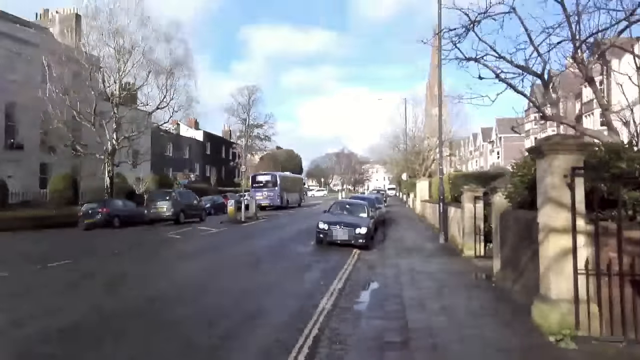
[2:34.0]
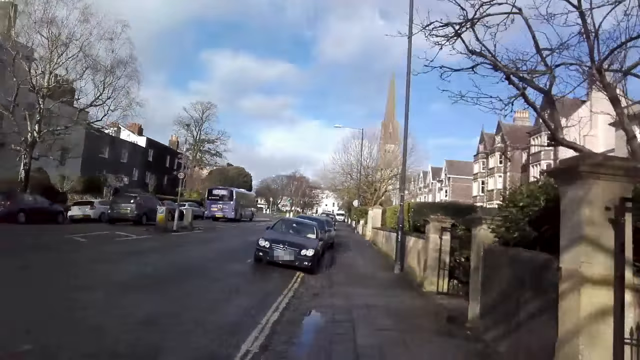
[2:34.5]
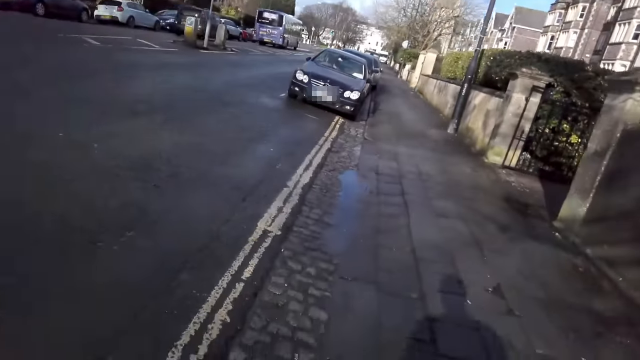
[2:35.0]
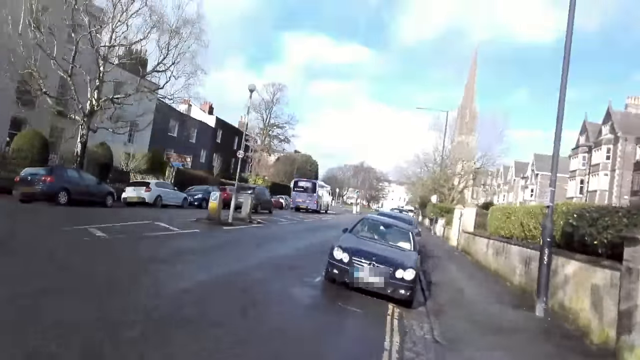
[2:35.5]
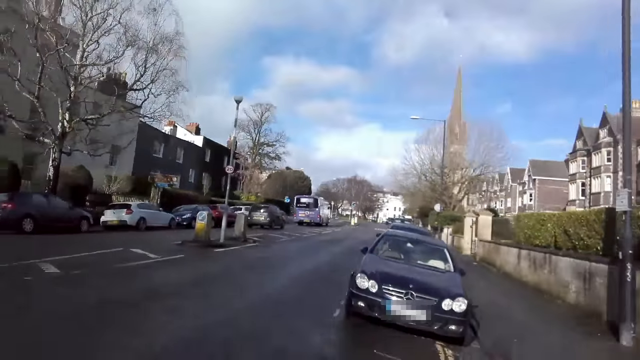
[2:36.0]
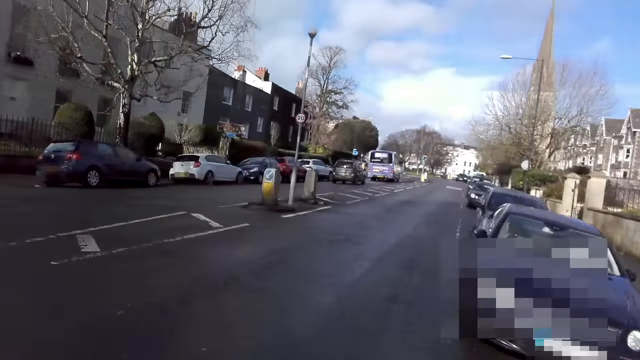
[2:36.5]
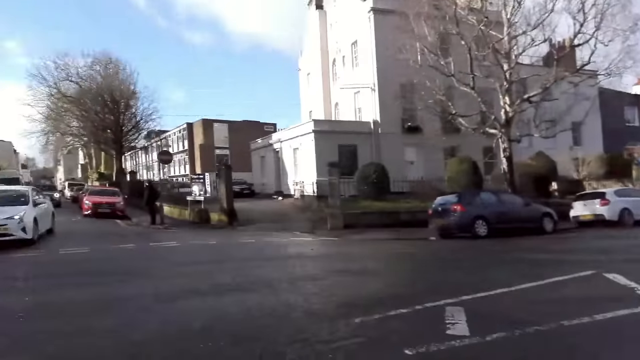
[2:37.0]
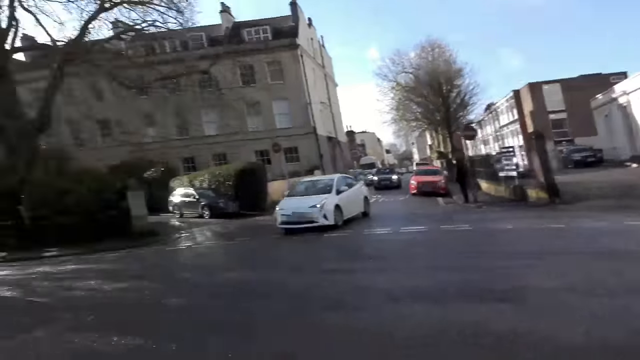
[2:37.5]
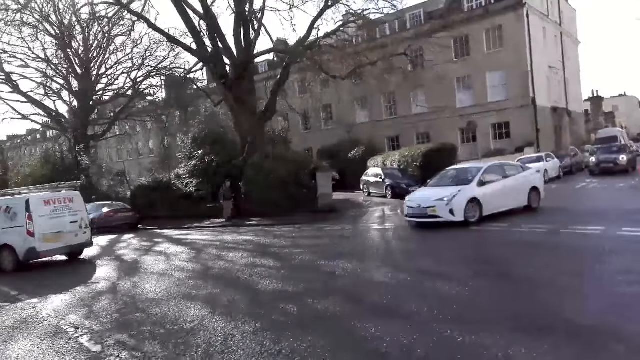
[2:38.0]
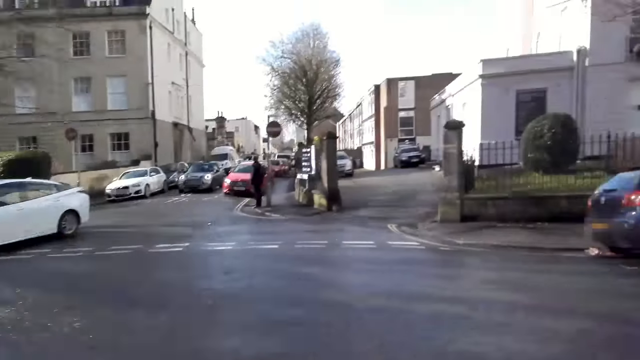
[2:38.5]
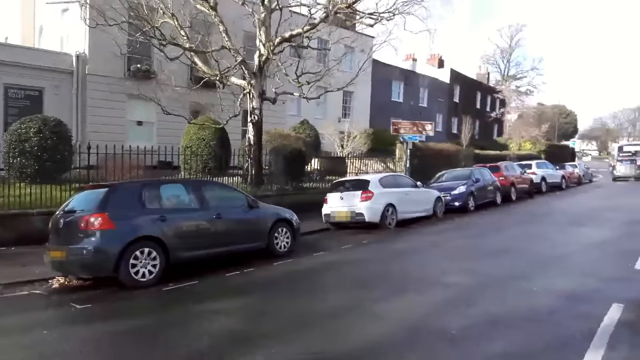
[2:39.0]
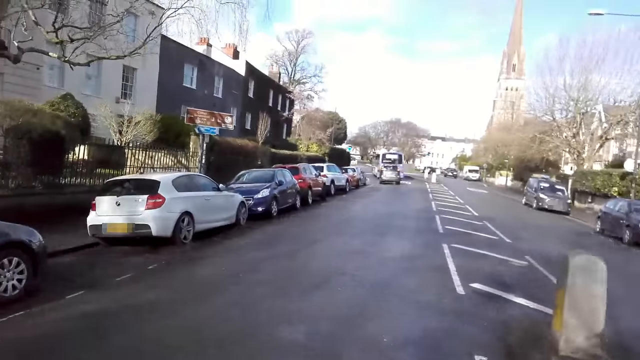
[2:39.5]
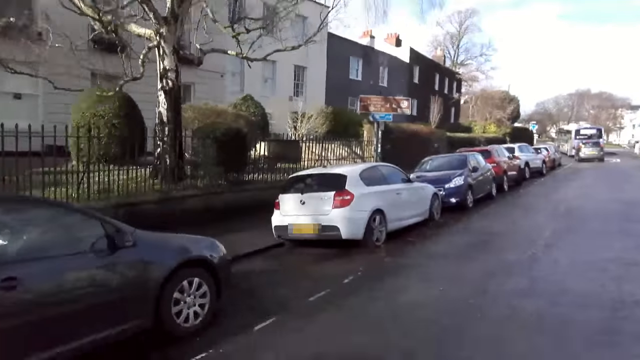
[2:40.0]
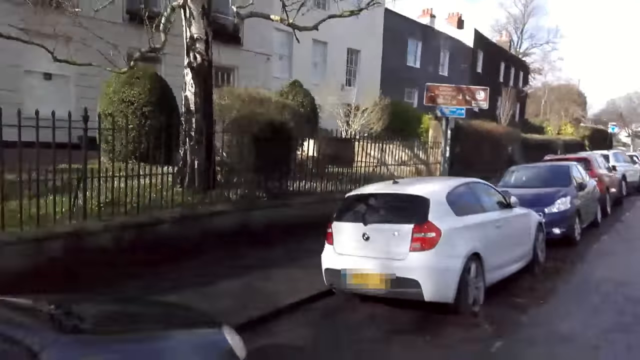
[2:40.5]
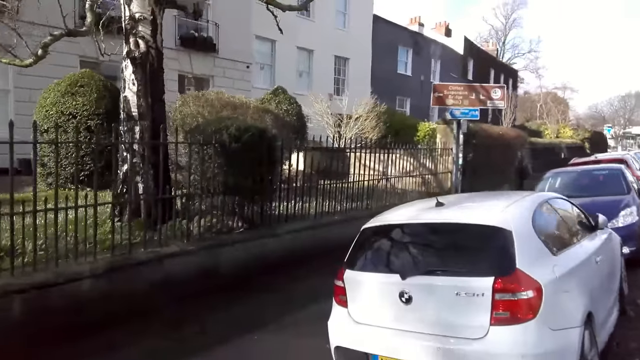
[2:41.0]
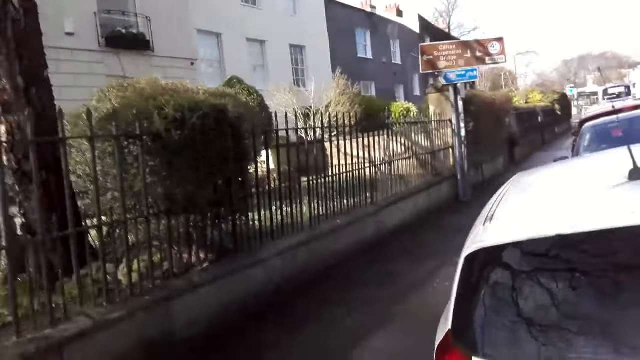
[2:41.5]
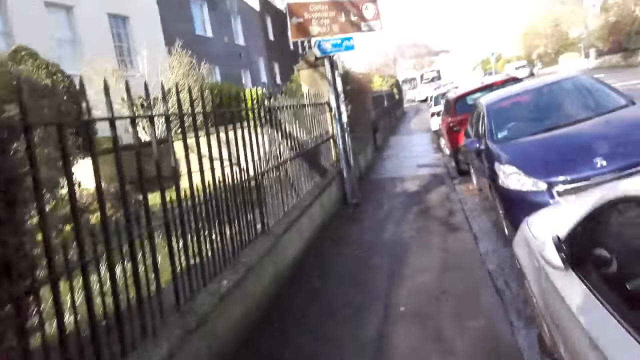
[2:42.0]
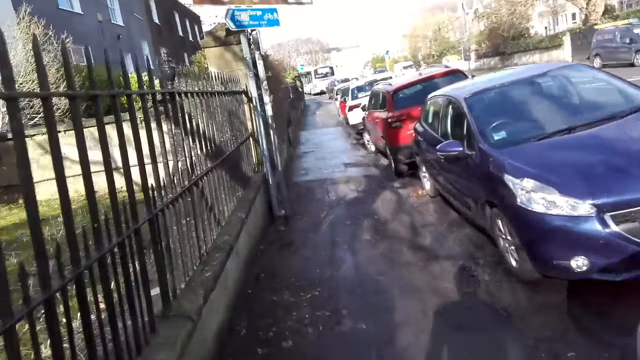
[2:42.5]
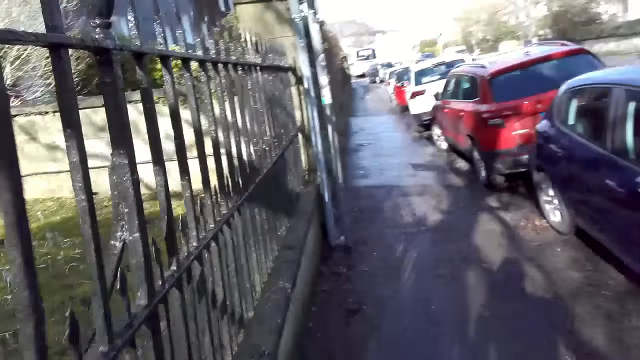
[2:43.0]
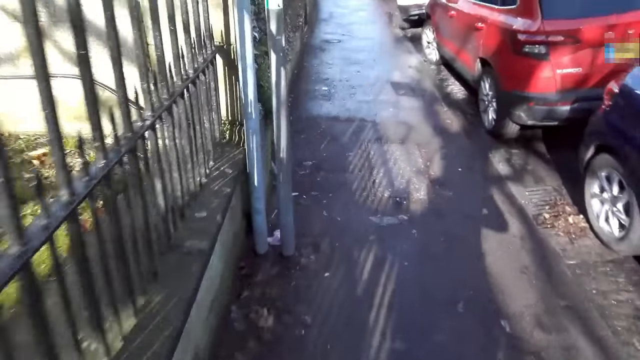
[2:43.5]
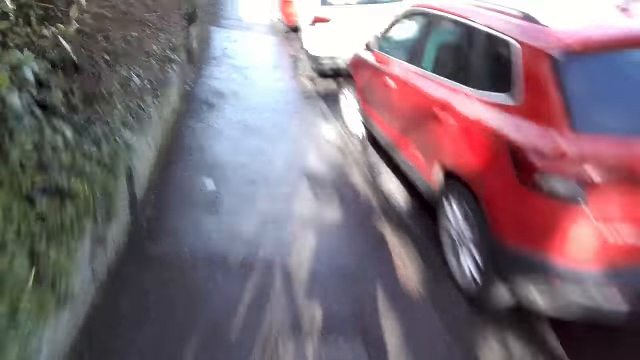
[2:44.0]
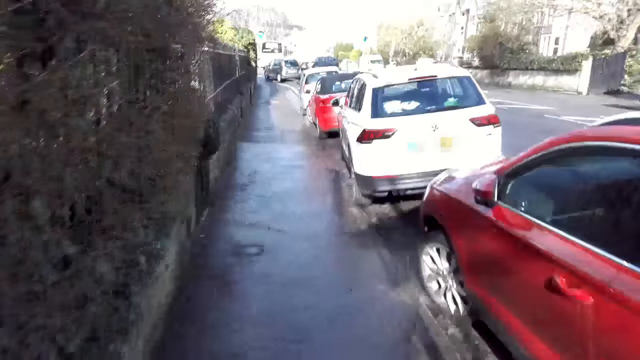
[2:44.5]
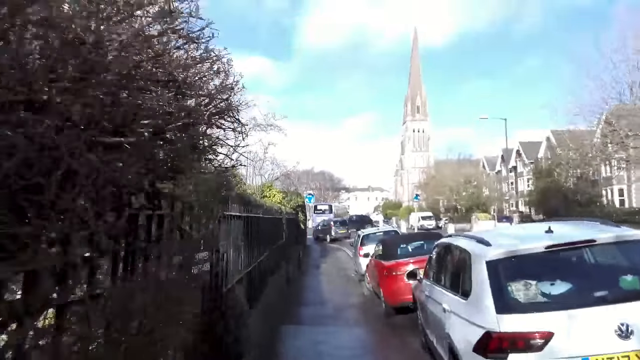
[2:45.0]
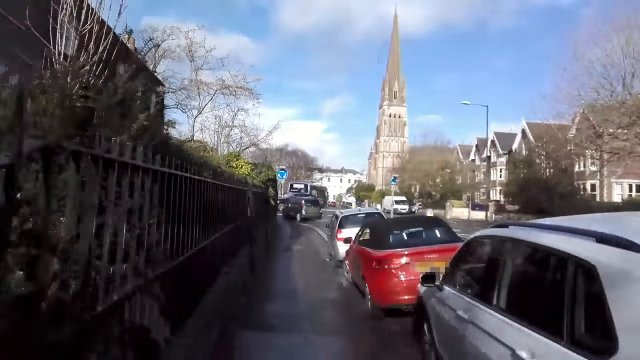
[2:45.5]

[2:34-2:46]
The camera wearer crosses the road to the other side. They run on the pavement of the street.

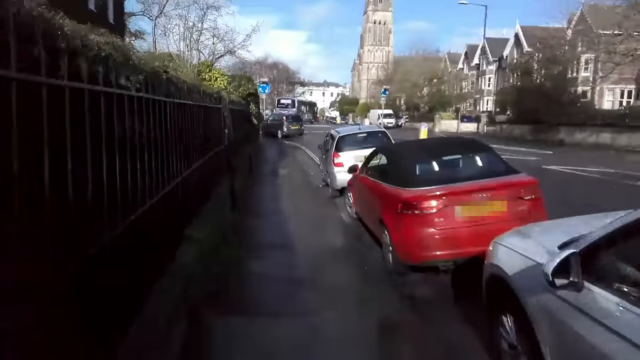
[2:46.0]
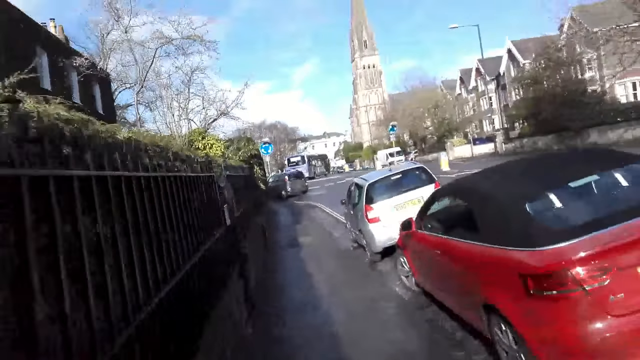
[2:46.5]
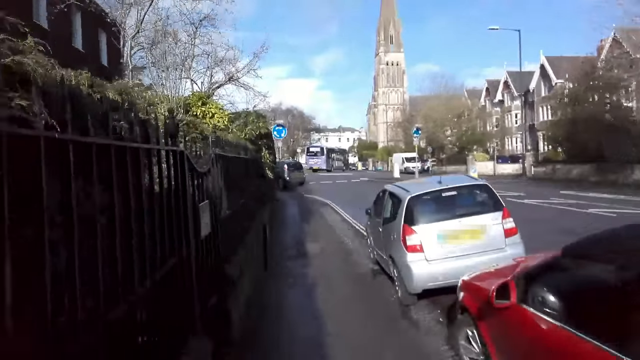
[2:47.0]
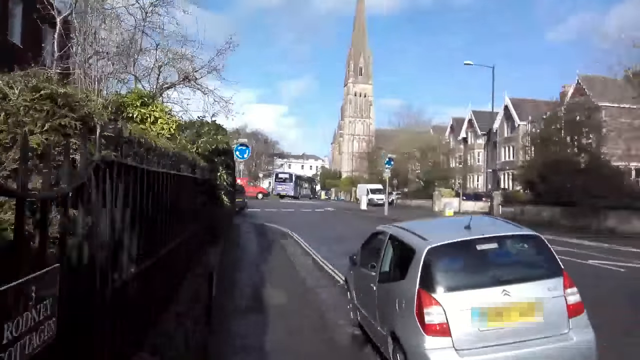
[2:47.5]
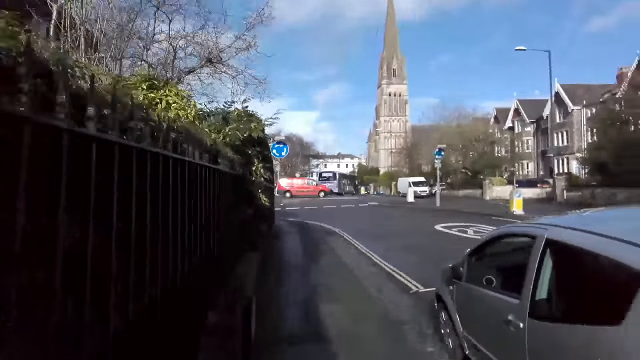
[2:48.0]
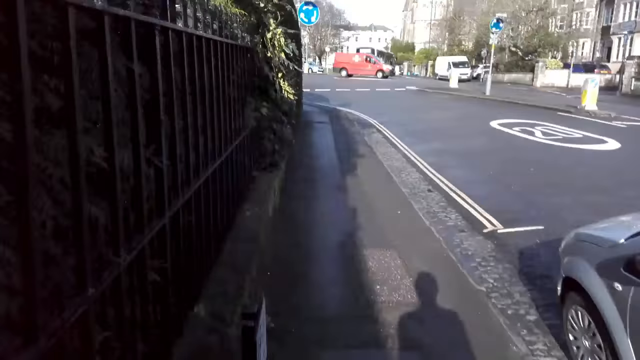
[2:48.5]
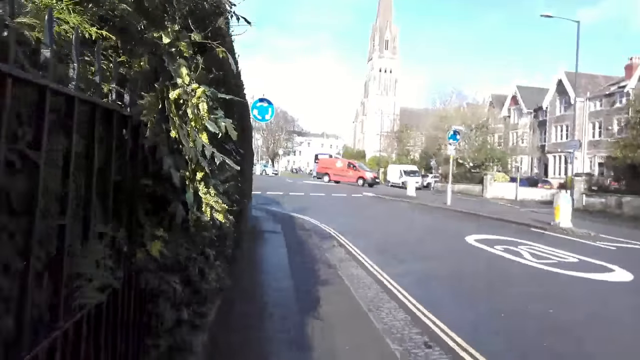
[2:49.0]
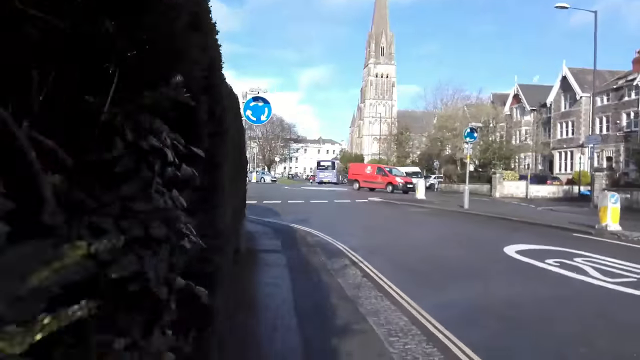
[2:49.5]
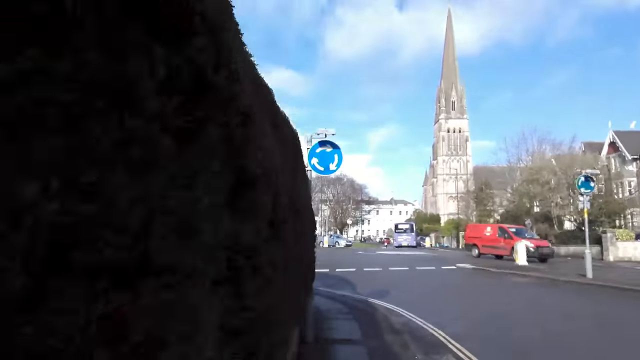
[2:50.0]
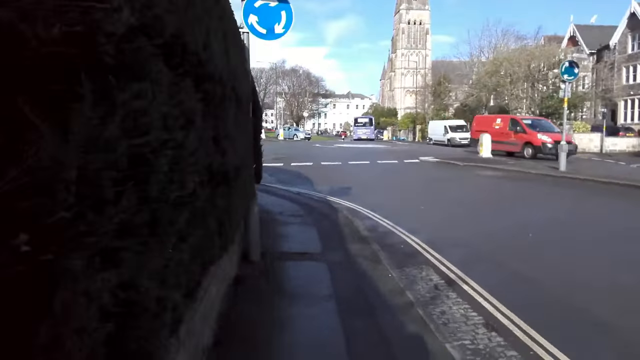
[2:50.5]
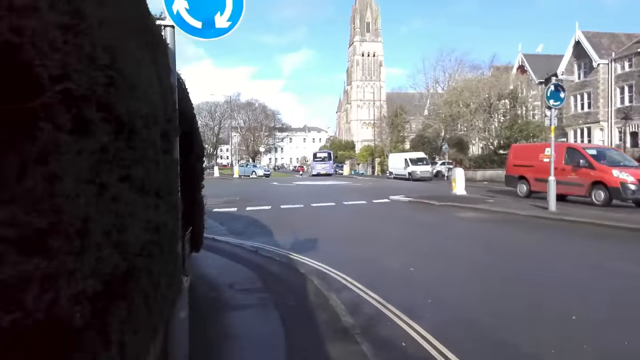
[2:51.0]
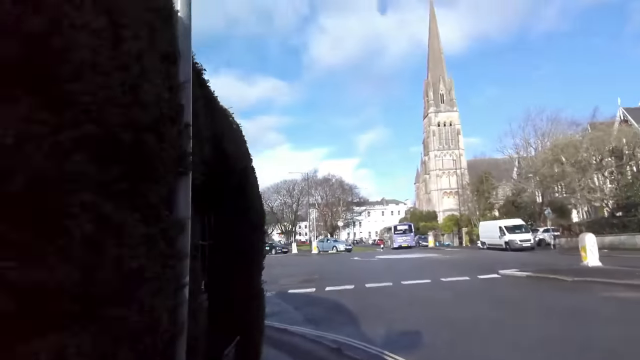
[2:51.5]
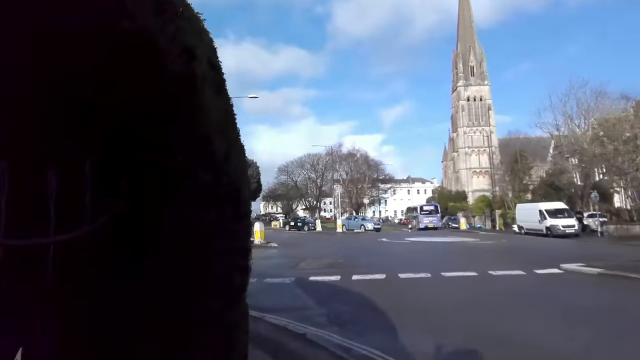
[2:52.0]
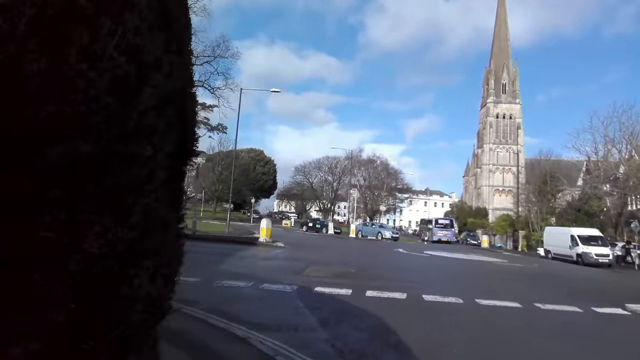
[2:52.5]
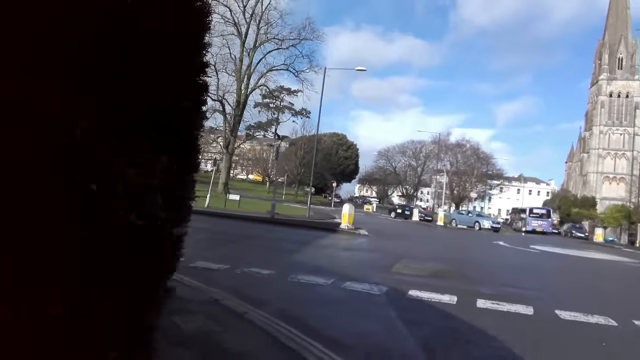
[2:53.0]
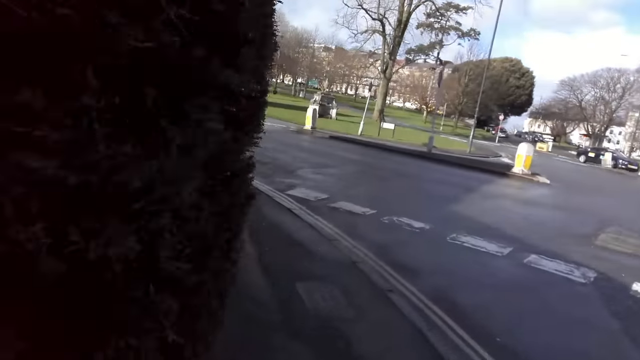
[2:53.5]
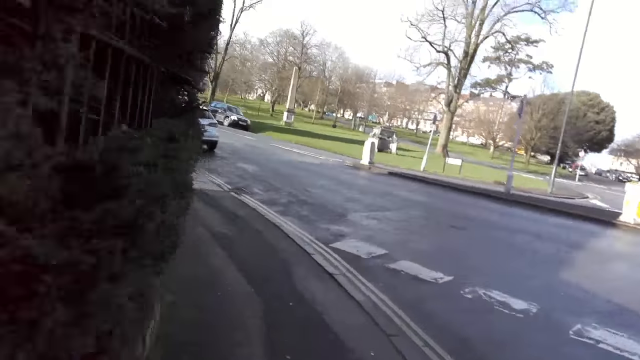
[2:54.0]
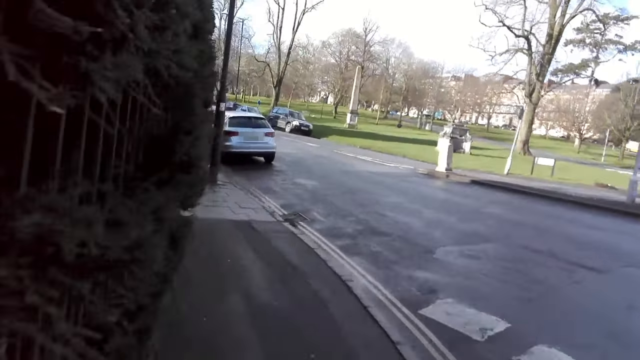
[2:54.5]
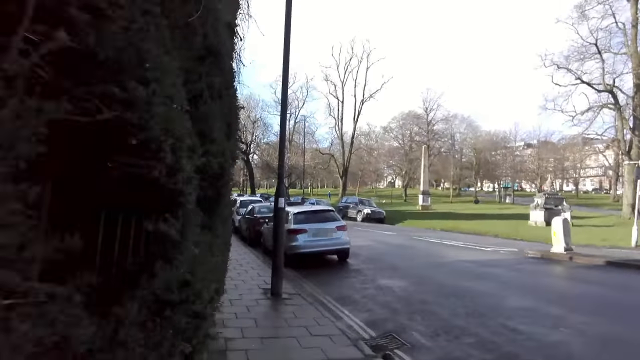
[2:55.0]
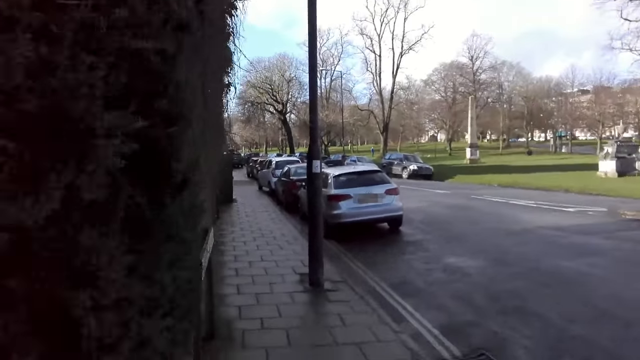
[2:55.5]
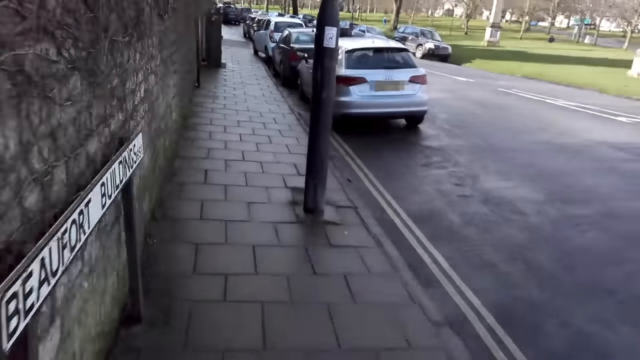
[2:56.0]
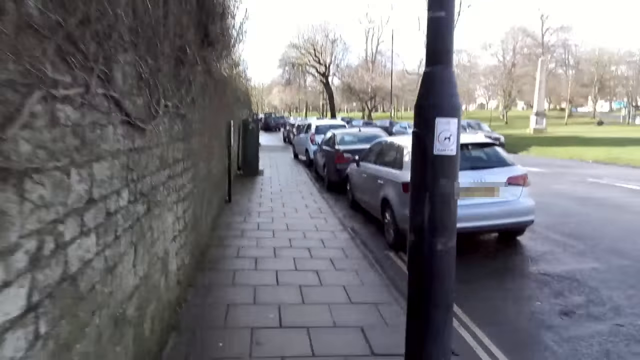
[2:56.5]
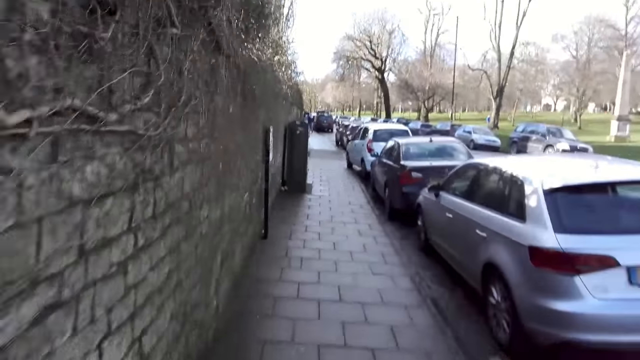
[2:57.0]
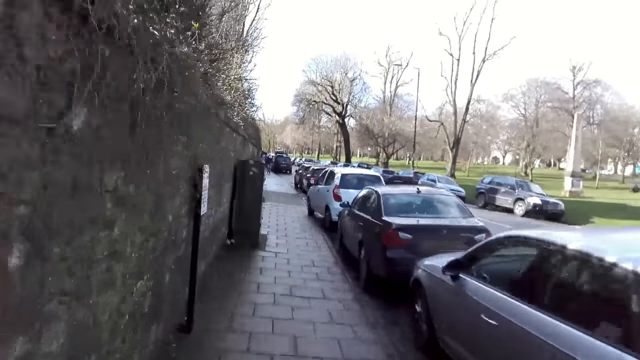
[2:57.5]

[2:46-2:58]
A red van drives past the camera wearer. The camera wearer takes the left turn of the street.
